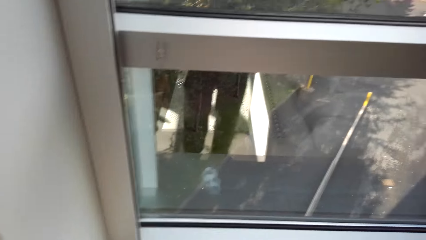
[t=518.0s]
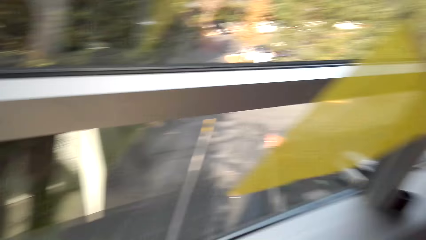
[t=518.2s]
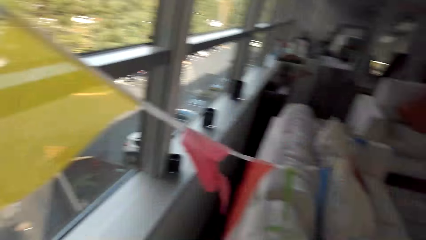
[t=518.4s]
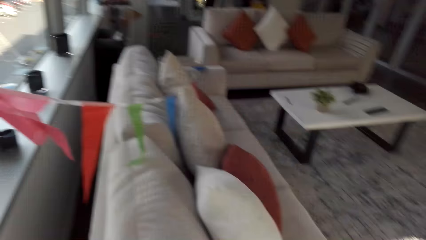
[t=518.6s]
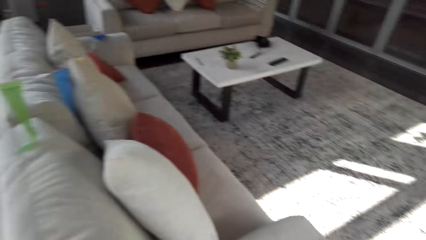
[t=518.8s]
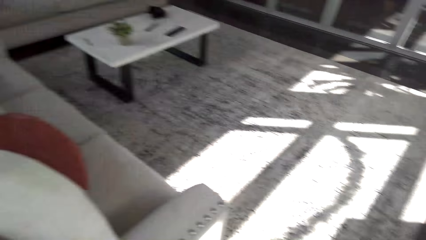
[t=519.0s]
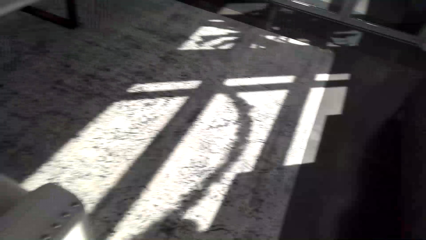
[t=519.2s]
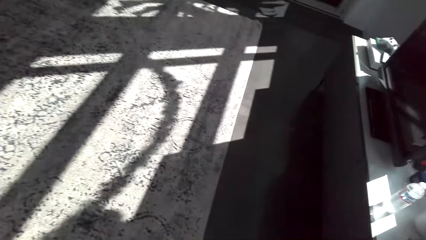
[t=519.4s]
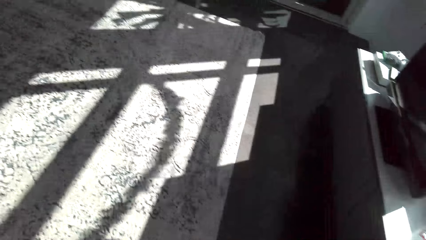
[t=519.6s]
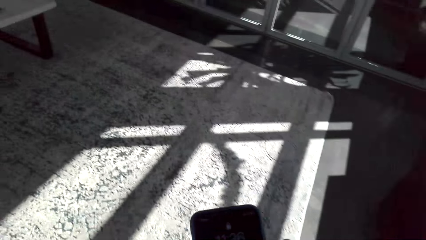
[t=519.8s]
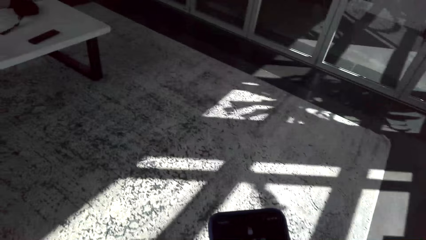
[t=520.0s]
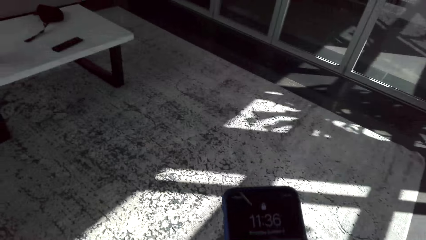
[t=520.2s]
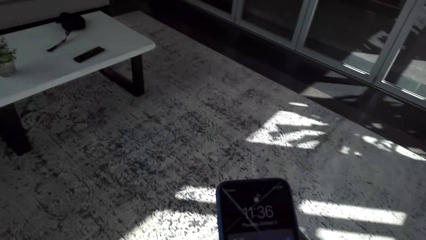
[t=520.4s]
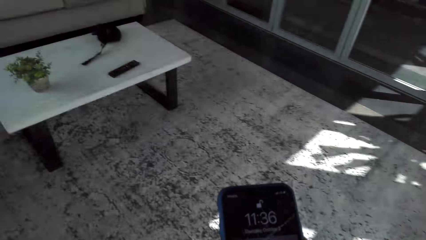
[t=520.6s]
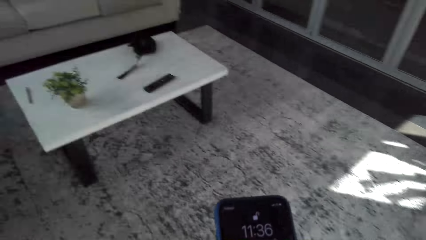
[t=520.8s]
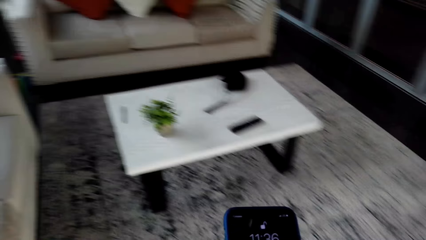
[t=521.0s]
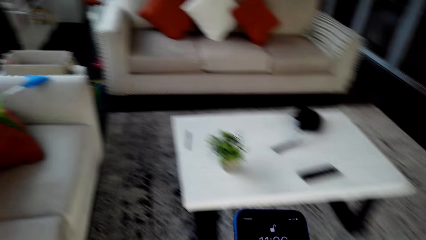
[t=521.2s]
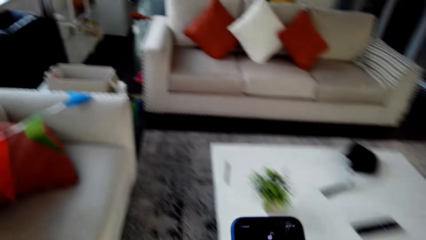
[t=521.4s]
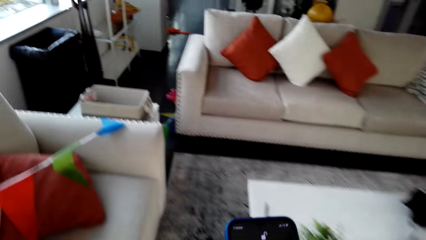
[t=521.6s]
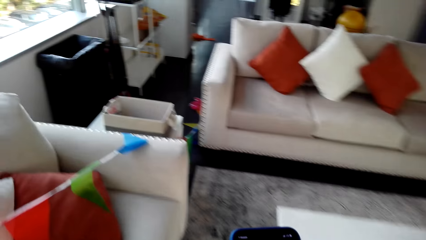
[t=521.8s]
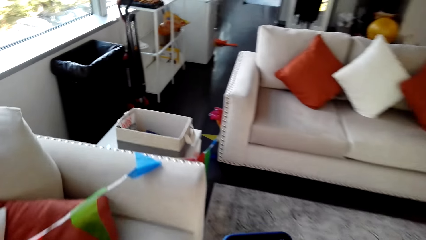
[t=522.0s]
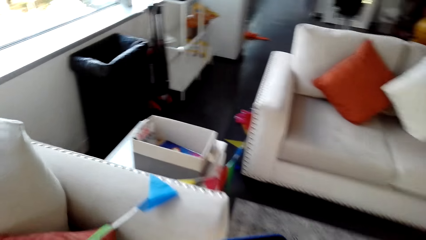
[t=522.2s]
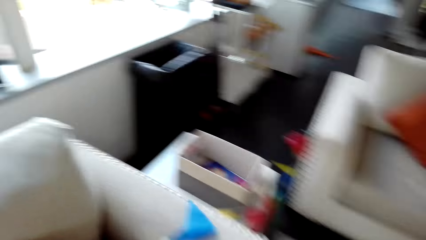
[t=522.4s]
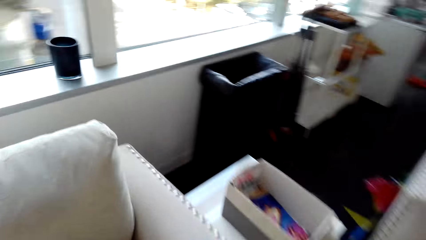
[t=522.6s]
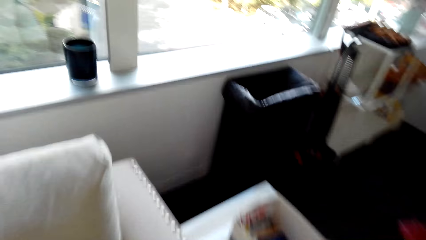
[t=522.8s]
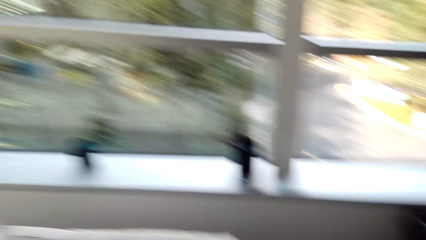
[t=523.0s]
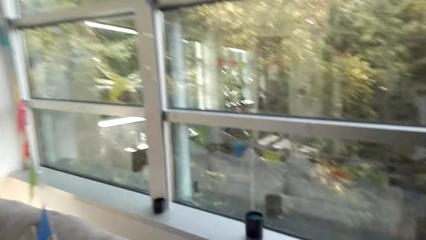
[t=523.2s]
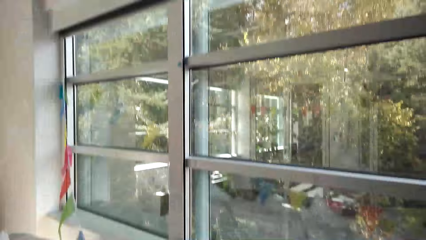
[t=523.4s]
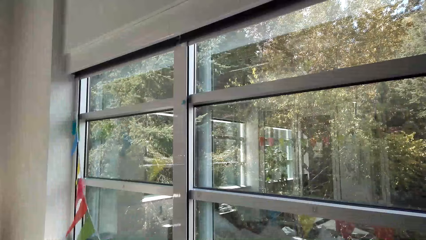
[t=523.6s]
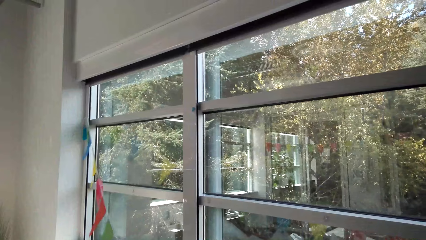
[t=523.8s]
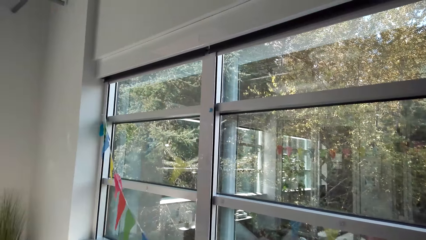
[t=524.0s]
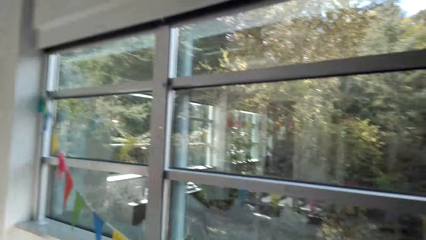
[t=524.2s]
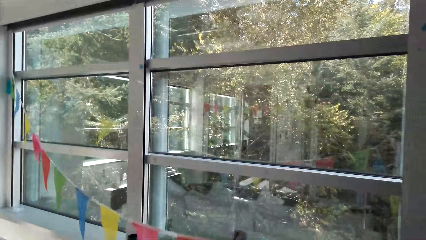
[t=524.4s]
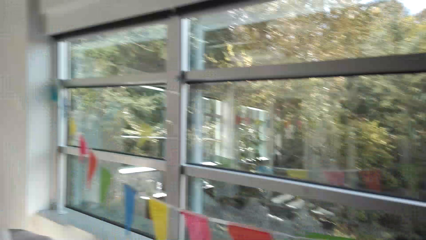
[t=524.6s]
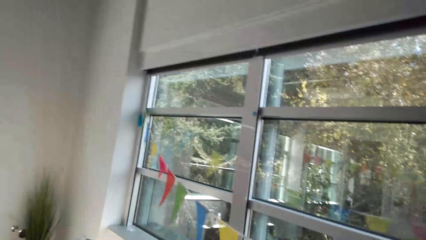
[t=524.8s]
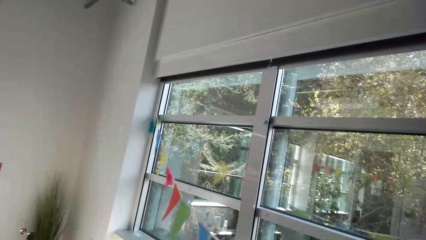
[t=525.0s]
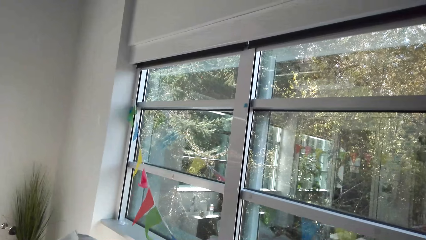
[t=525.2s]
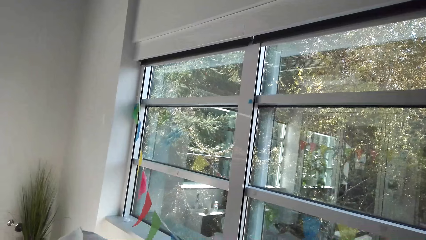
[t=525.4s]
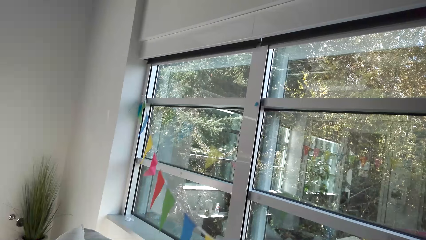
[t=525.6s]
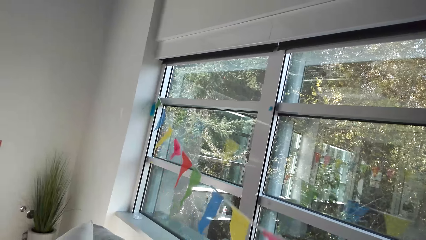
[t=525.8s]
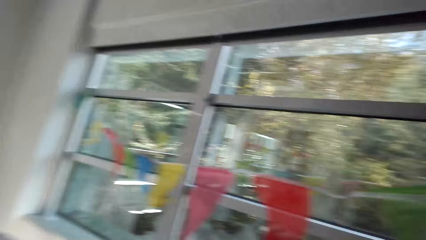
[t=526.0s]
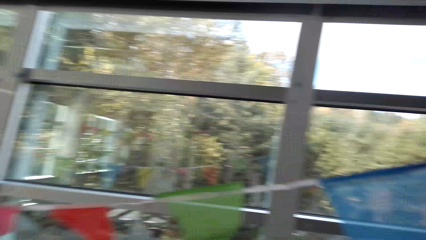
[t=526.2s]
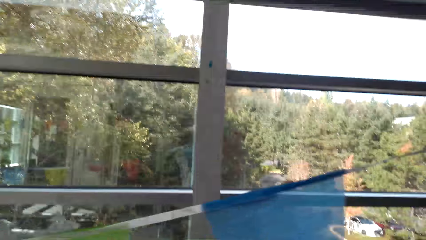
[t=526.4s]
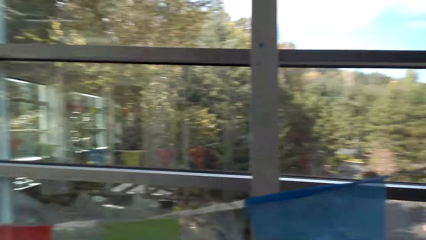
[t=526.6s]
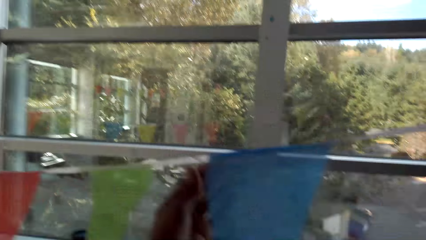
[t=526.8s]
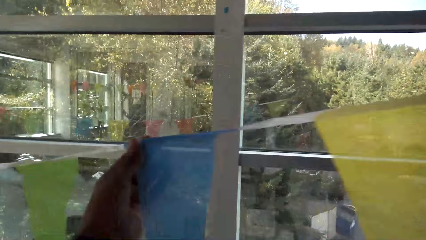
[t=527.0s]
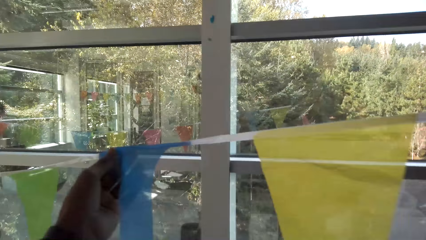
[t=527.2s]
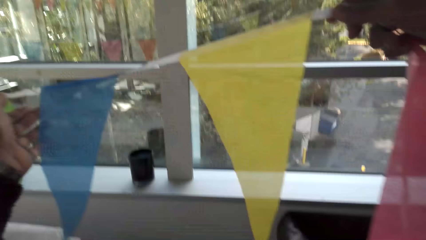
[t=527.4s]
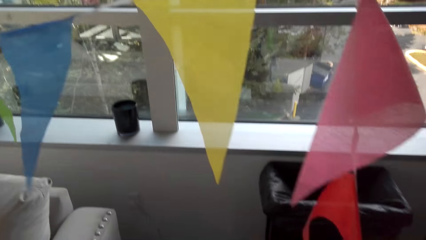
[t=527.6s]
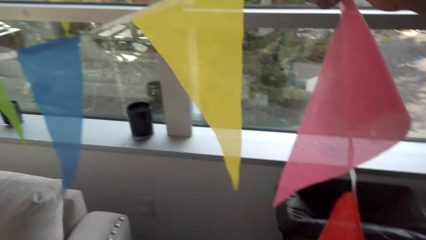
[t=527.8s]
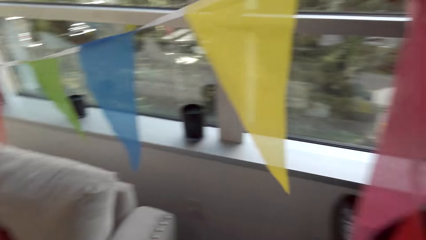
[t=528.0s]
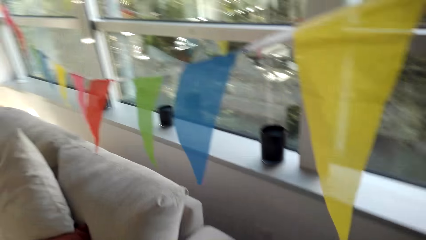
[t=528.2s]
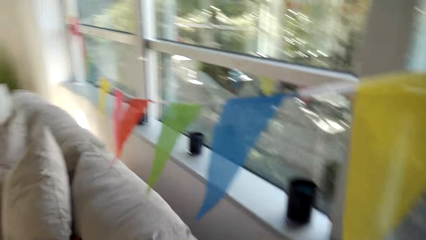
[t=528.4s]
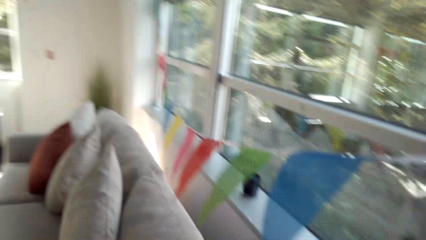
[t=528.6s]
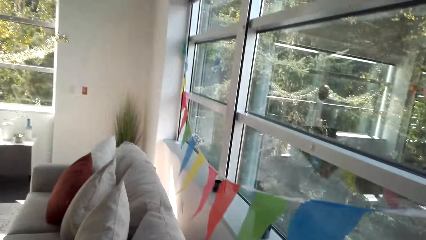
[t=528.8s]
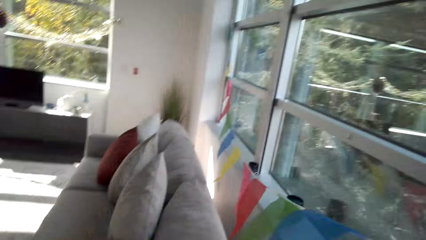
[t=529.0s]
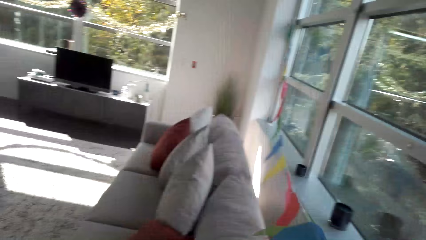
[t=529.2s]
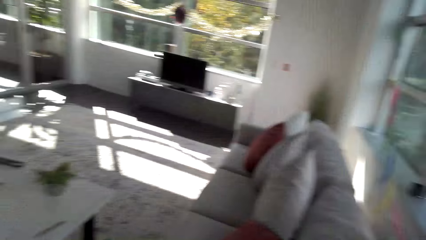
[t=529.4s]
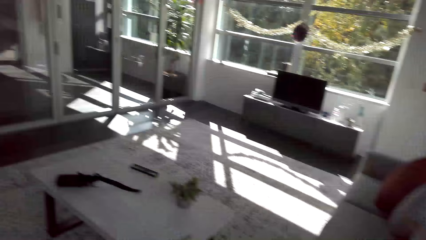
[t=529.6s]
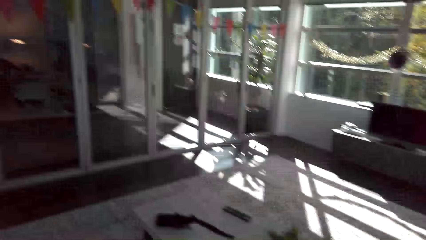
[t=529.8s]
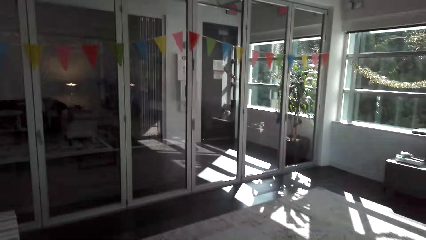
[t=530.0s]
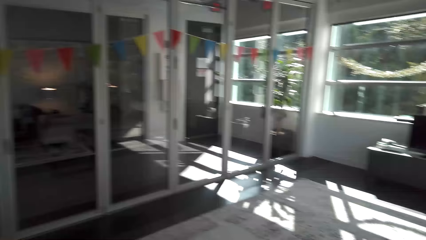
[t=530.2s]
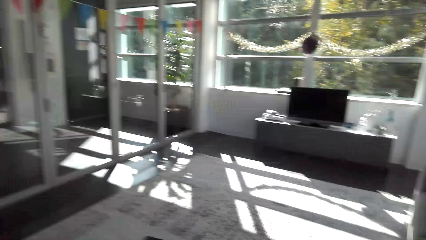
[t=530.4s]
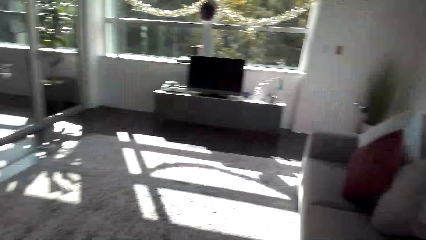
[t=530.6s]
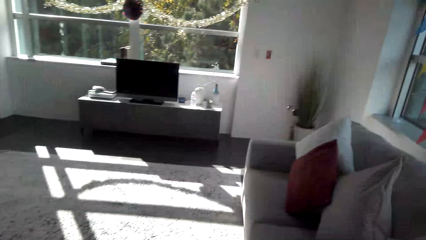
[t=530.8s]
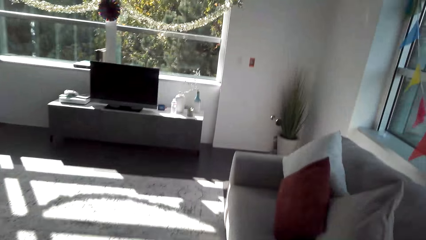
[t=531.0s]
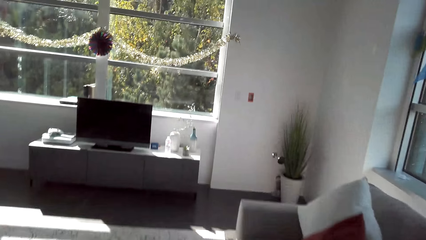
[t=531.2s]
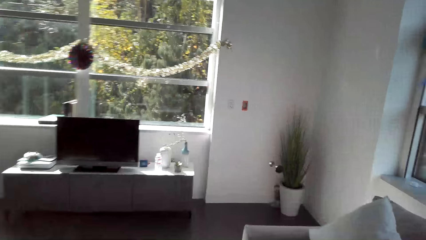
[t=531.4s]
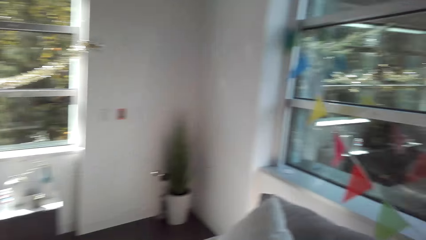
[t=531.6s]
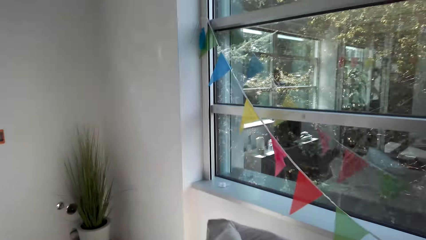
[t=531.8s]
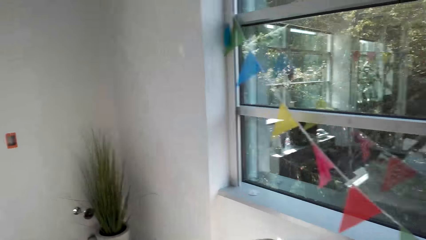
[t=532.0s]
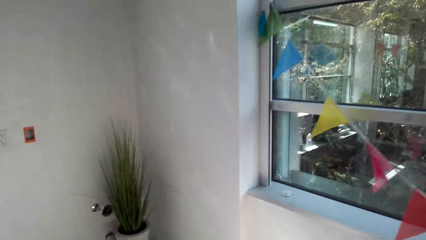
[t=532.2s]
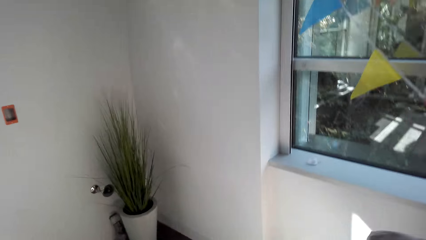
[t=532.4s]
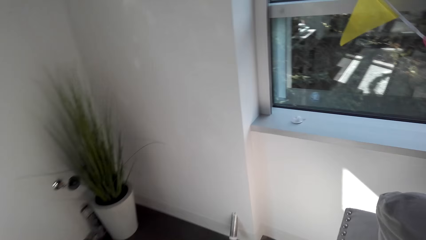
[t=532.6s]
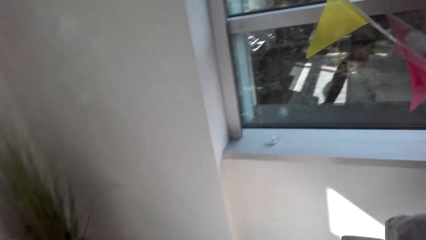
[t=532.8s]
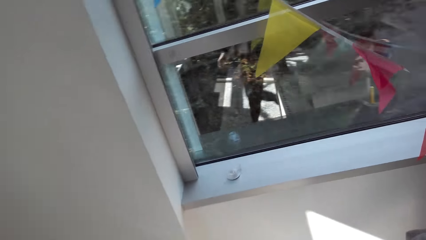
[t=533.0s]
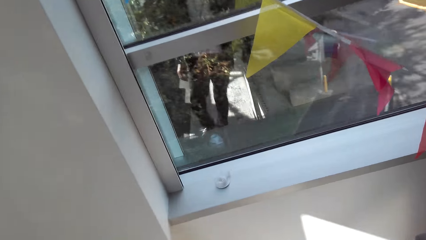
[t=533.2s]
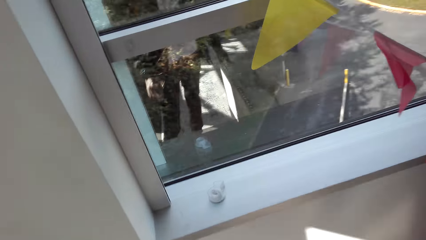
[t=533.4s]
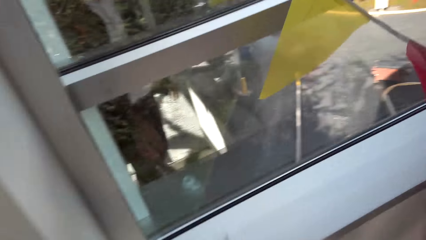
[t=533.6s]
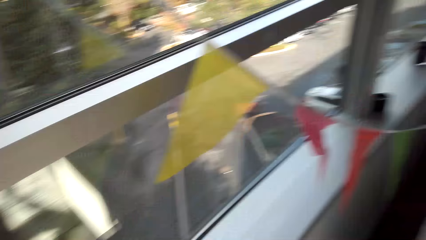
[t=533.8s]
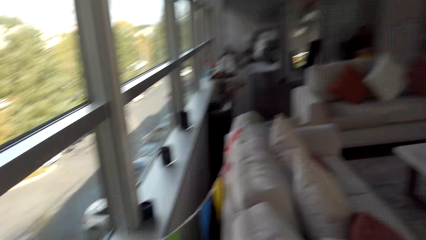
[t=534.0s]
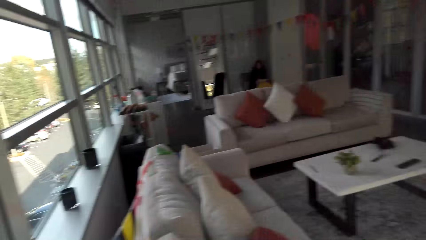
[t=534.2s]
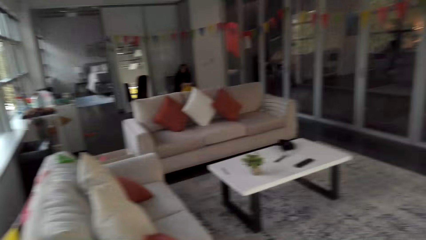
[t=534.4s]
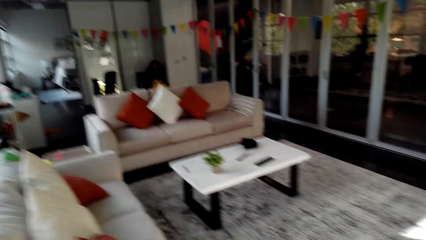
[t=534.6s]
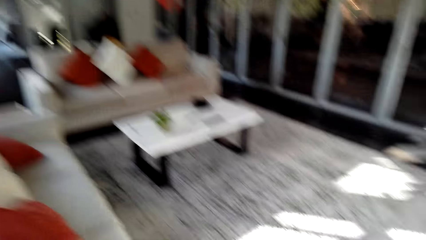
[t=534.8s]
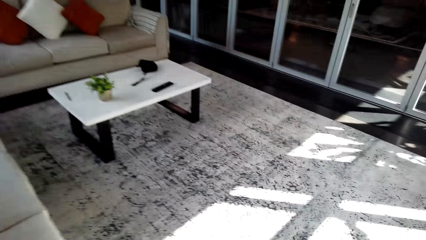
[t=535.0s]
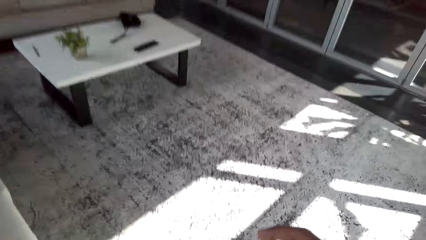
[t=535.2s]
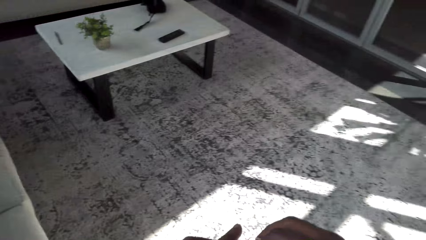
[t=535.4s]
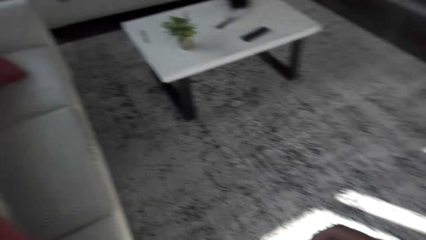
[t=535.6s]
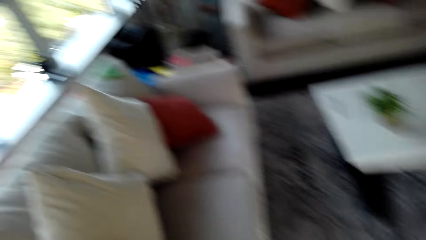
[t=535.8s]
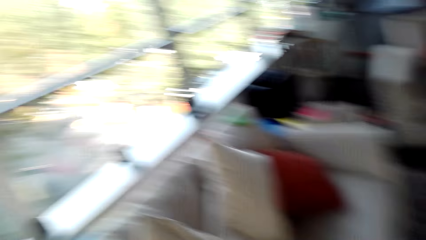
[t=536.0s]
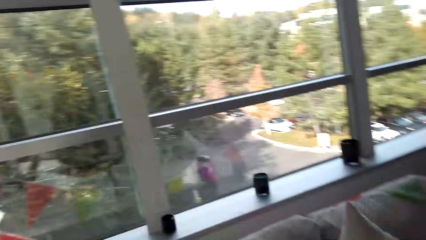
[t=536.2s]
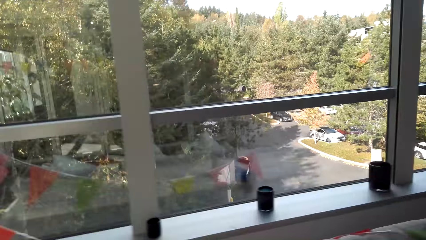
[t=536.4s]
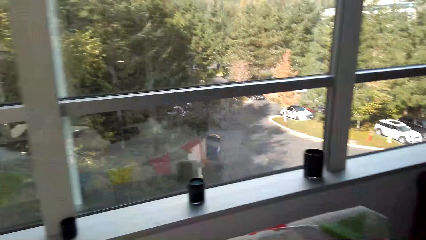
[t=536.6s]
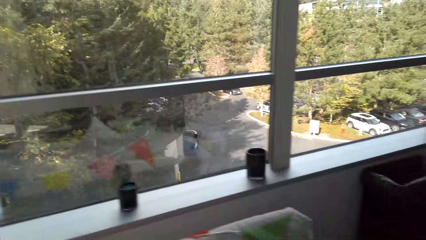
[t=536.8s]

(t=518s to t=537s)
The camera wearer looks around the room. They look at the phone. They walk ahead. They hold the phone with both hands. They walk ahead. They hold out the hanging. They look around. They pull the decoration with the right hand. They move around the room. They walk ahead. They look around. They move around the room. They walk ahead.
